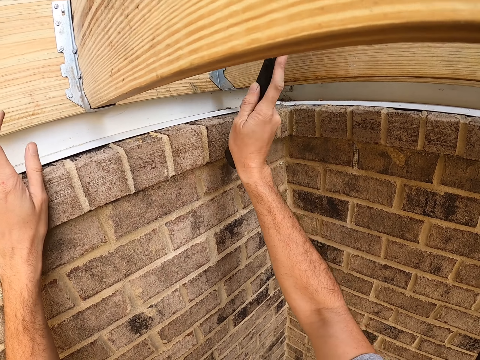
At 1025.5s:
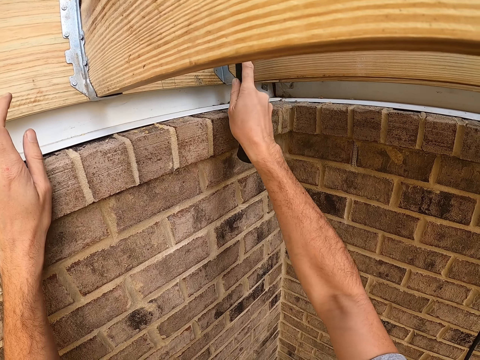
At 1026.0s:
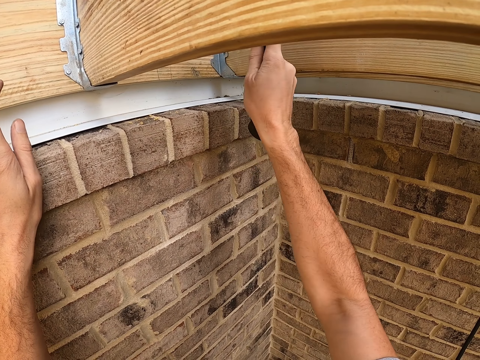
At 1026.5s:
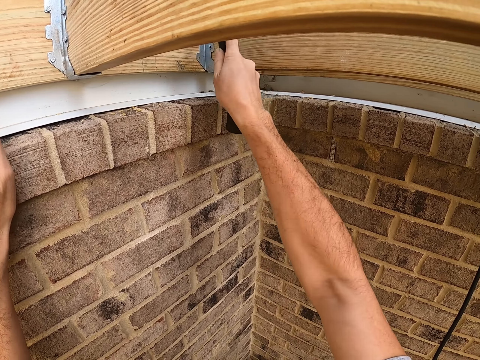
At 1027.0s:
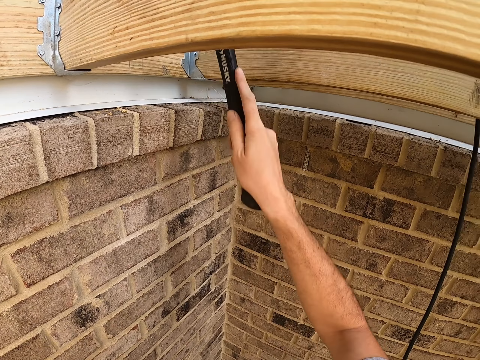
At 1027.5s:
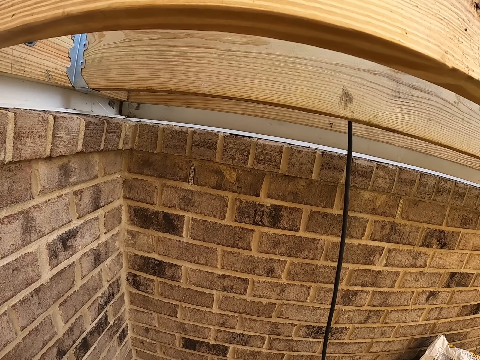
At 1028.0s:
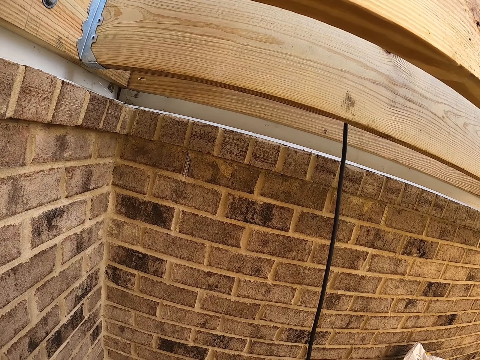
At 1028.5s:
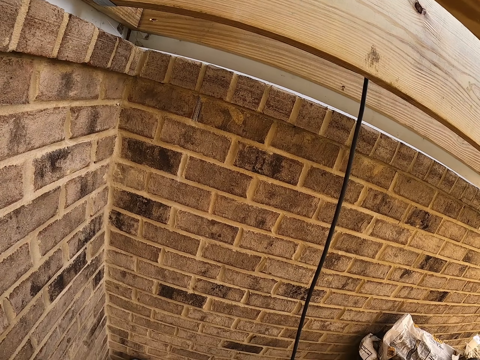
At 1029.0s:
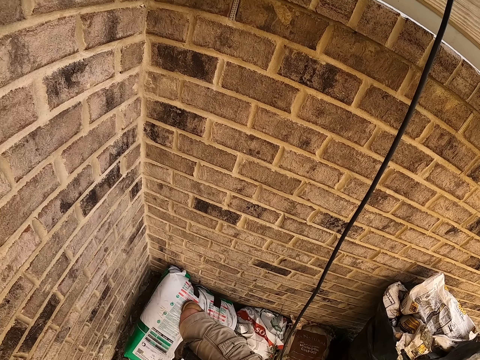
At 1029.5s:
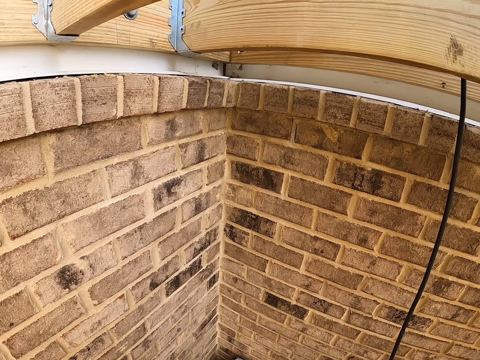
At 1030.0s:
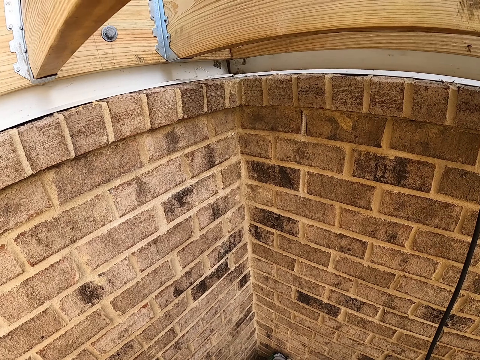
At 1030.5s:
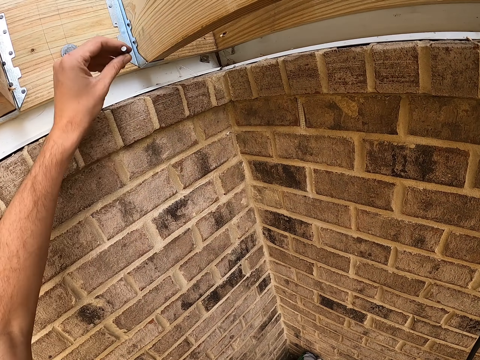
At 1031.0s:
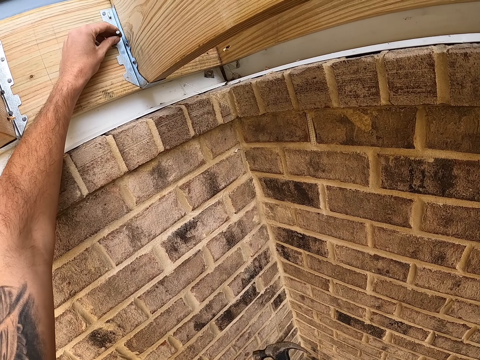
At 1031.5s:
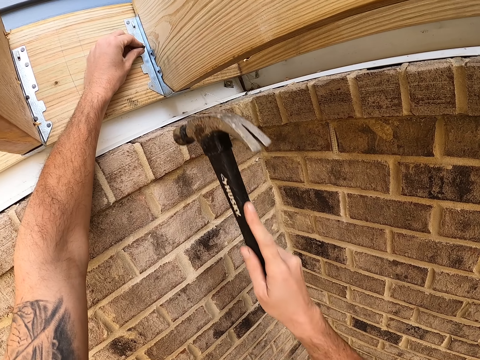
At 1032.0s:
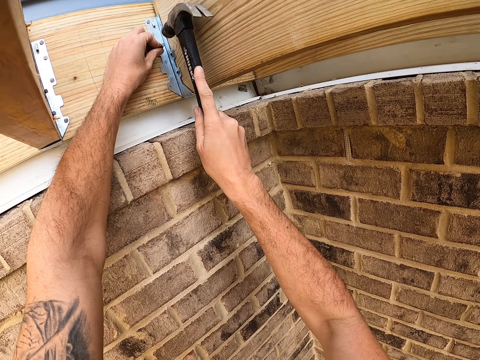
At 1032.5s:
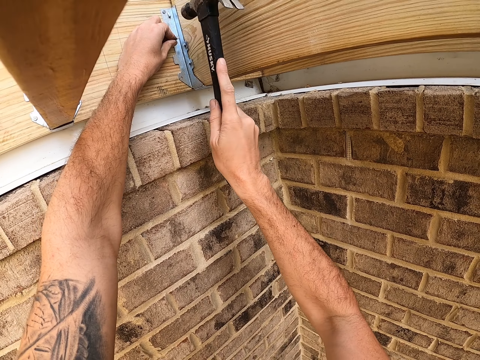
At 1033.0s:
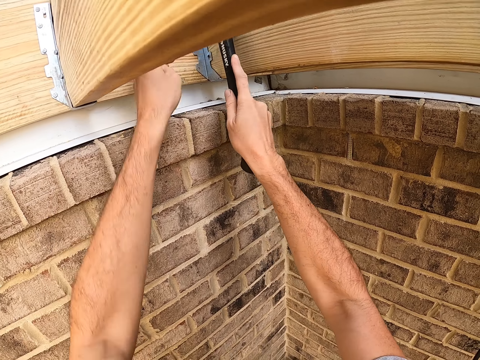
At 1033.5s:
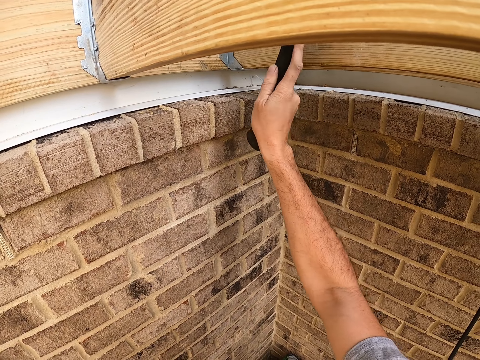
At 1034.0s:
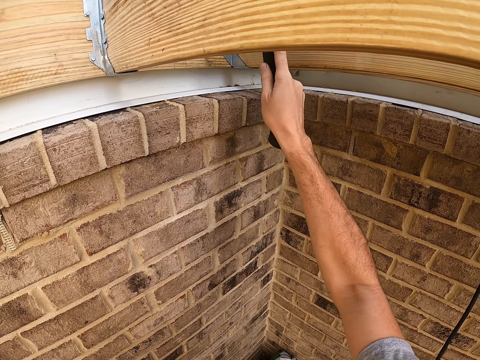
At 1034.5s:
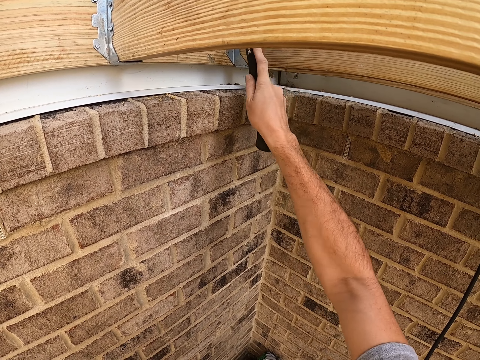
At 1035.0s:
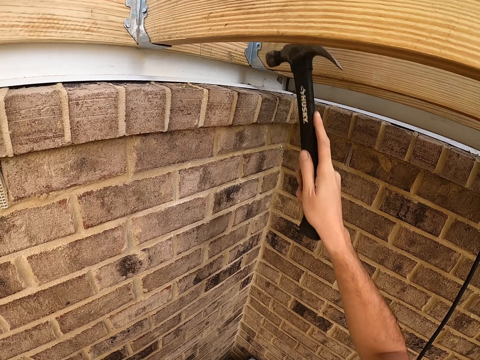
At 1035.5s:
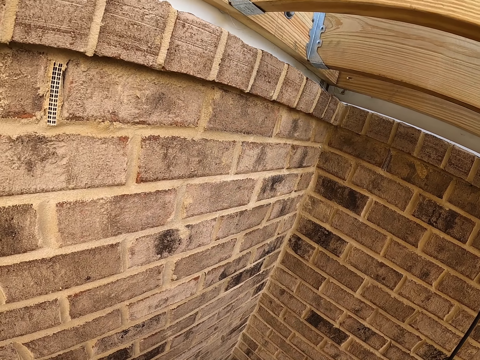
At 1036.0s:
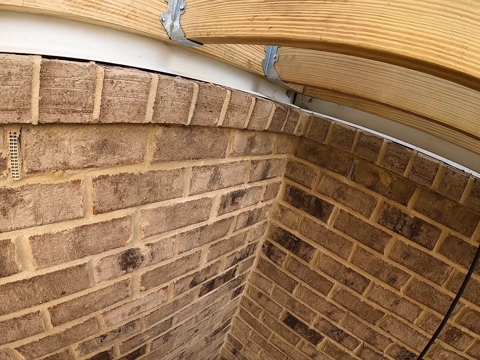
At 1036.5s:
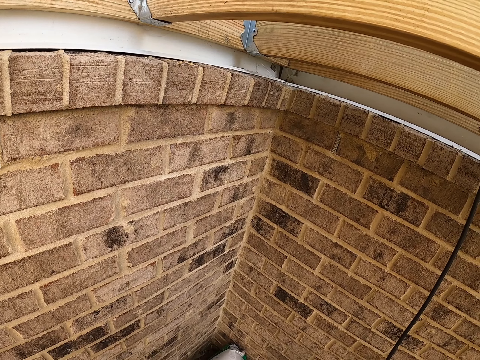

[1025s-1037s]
The camera wearer touches the wood with the left hand. They hit the nail in the hinge with the hammer in the right hand. They look around. They hold a nail. They place the nail on the hinge. They hit the nail in the hinge into the wood with the hammer in the right hand. They look around.

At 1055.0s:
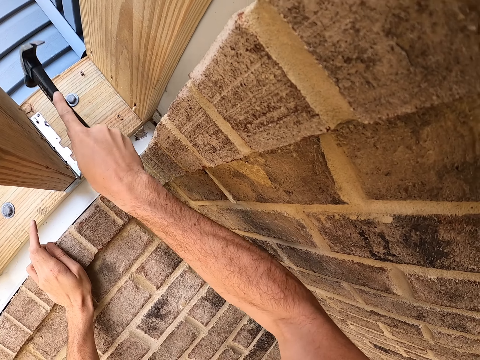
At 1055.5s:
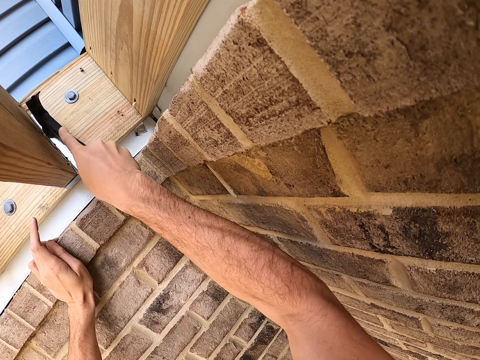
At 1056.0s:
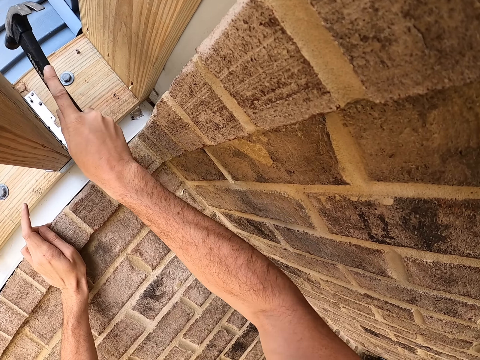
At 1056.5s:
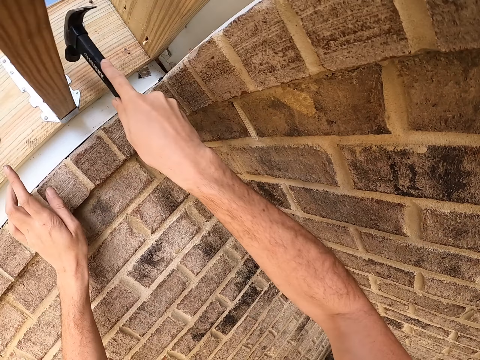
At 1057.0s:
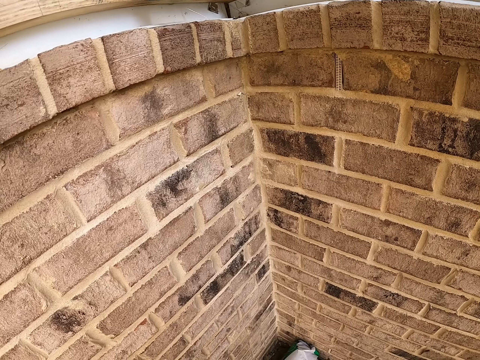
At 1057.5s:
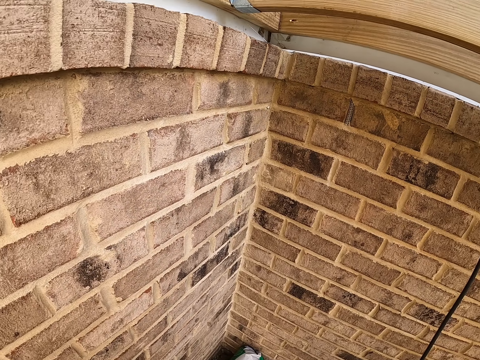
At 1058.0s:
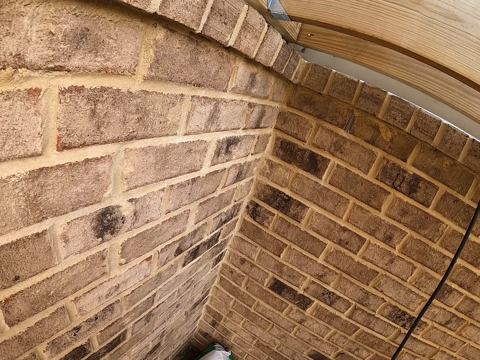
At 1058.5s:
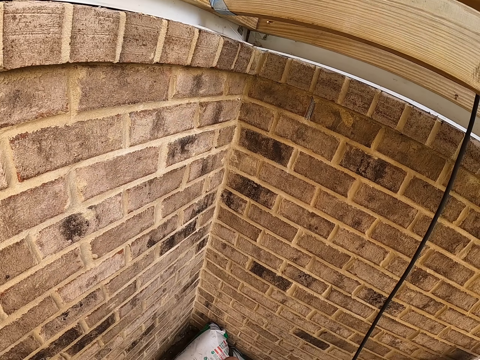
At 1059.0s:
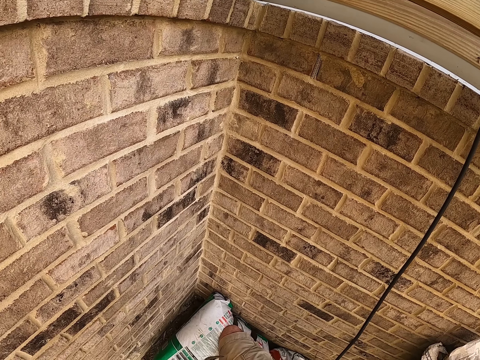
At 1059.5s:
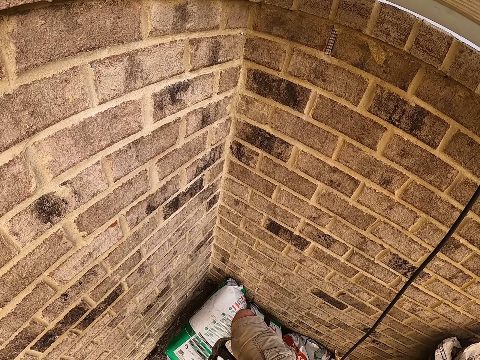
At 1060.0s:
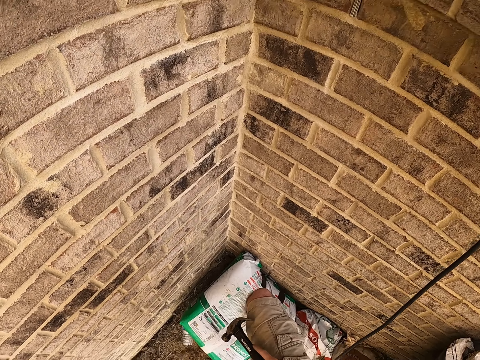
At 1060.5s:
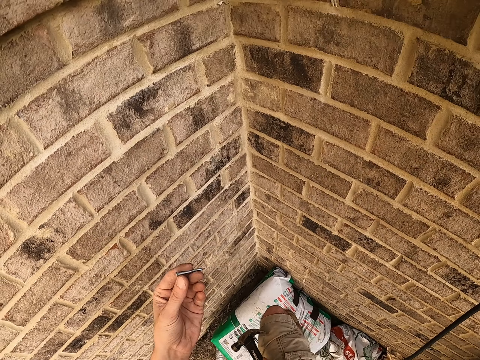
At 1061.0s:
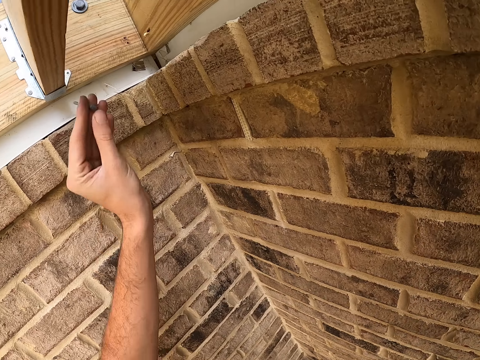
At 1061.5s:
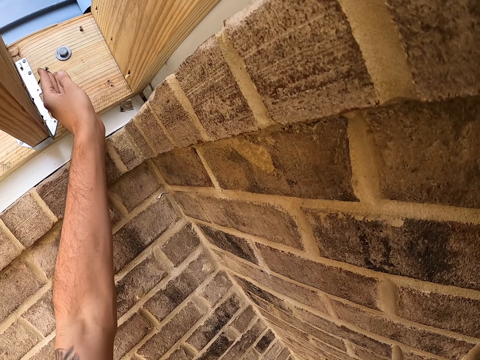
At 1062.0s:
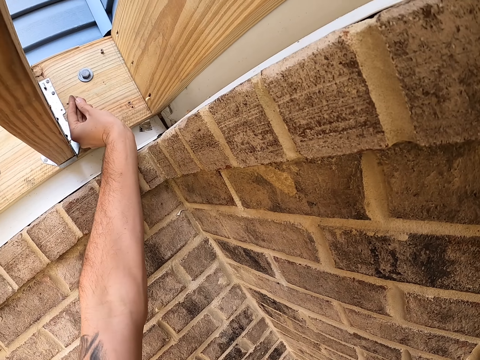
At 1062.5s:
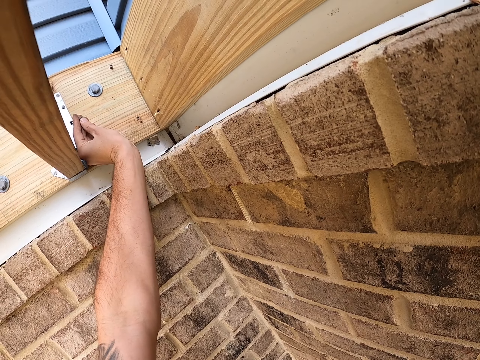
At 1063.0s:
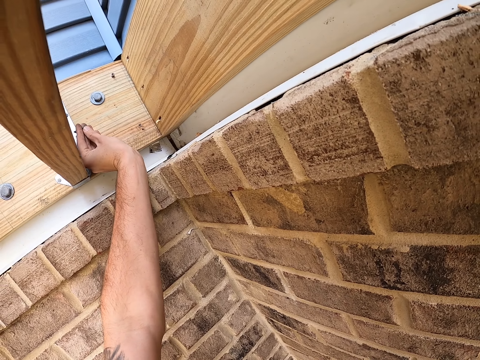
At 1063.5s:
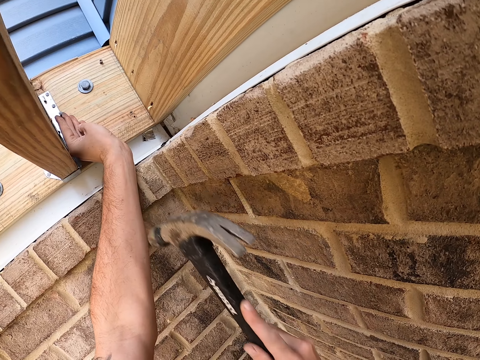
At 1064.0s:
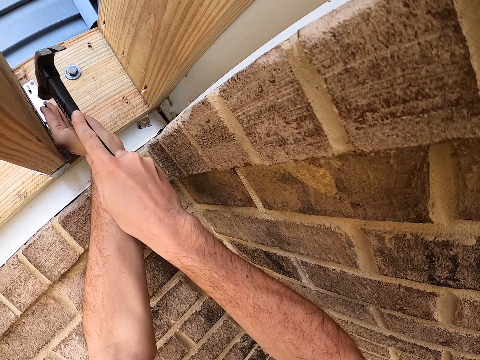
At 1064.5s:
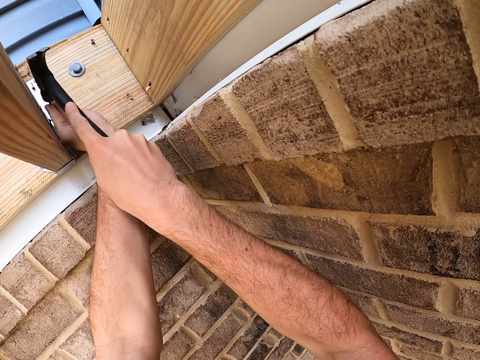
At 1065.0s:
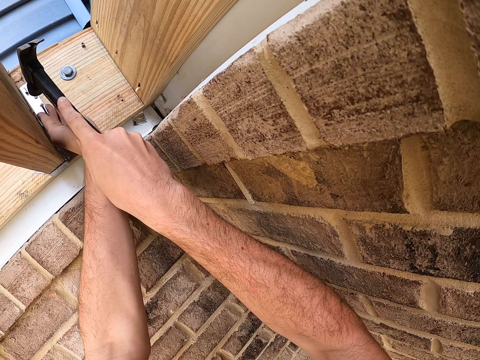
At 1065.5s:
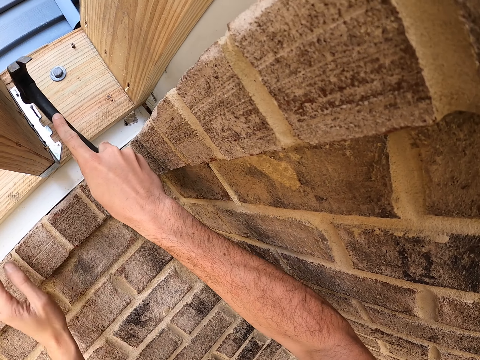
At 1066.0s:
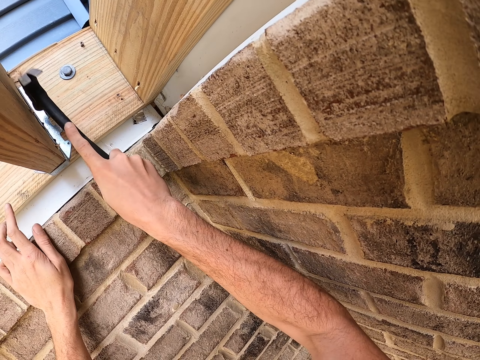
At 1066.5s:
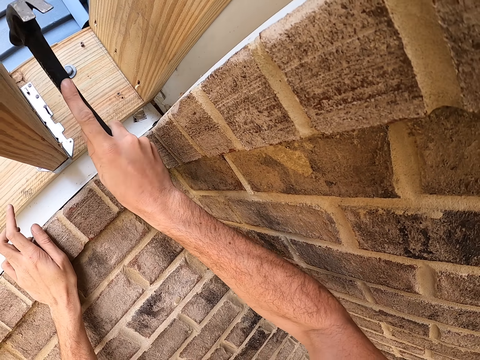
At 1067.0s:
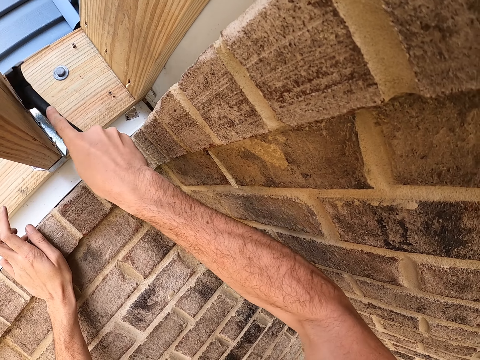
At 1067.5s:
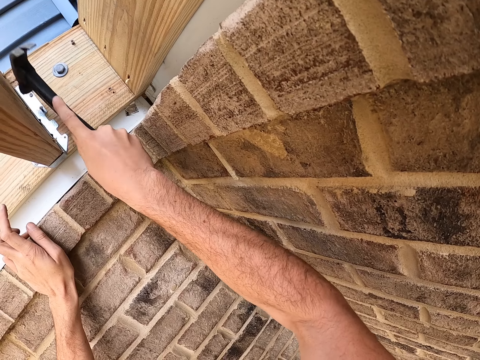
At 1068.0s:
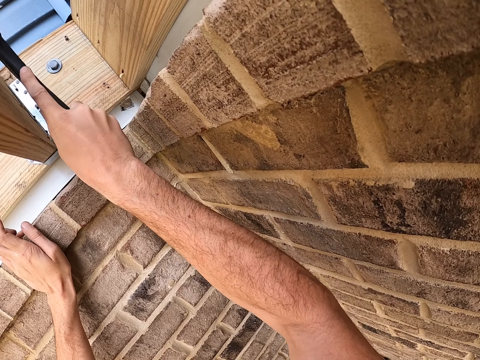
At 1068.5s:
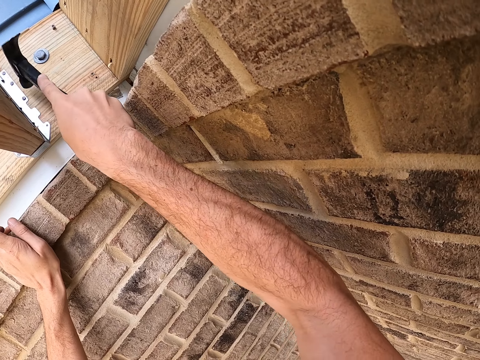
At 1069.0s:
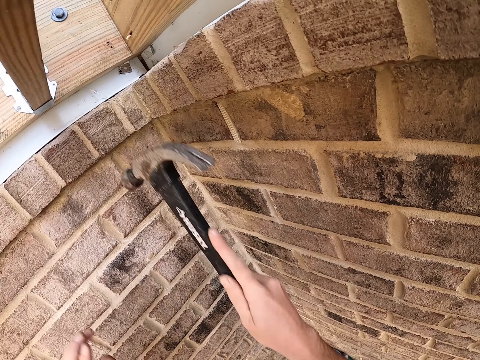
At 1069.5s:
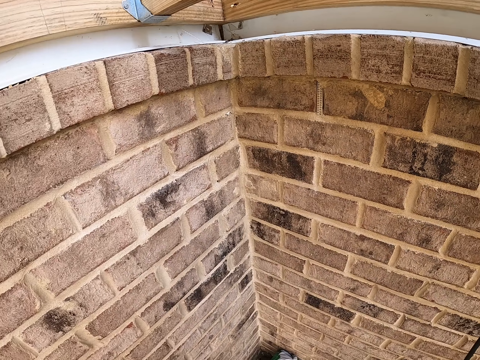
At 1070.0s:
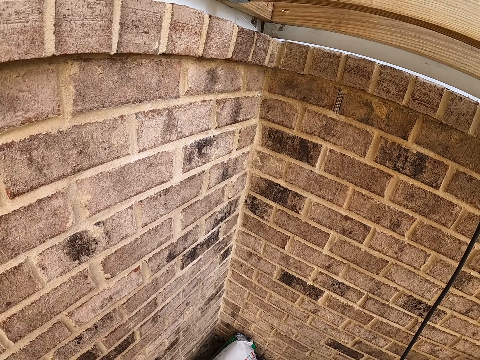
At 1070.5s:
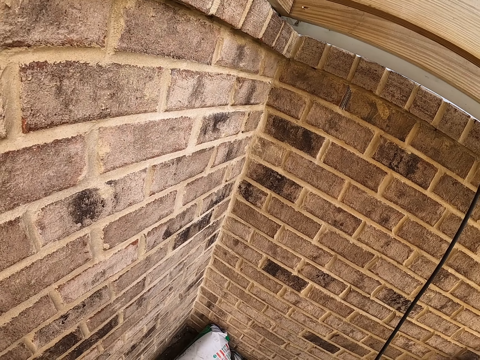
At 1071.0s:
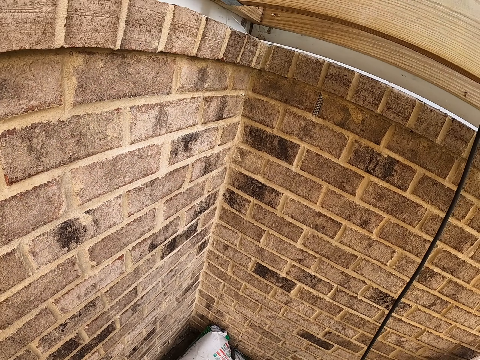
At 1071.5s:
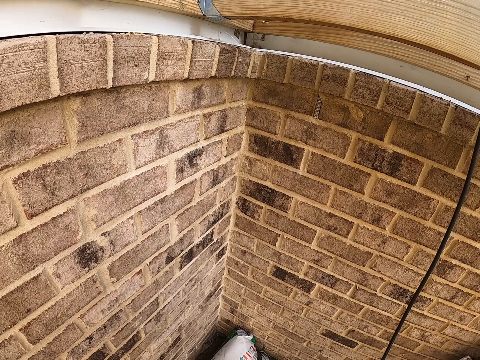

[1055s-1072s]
The camera wearer looks around. They hold a nail. They lift up the left hand with the nail. They place the nail on the hinge. They hit the nail in the hinge into the wood with the hammer in the right hand. They look around.
